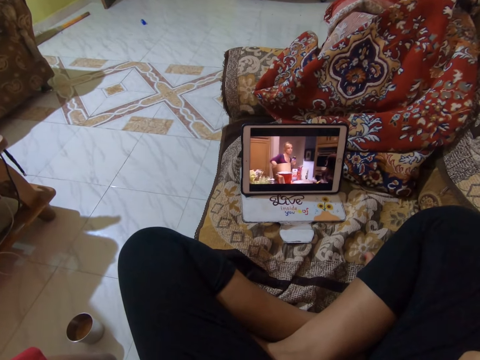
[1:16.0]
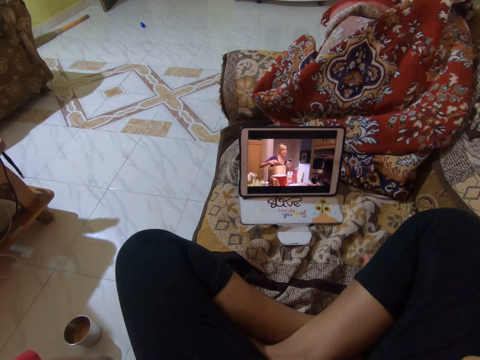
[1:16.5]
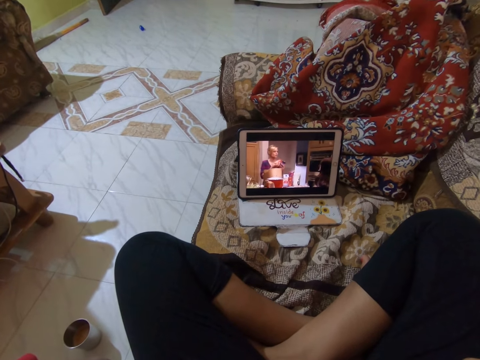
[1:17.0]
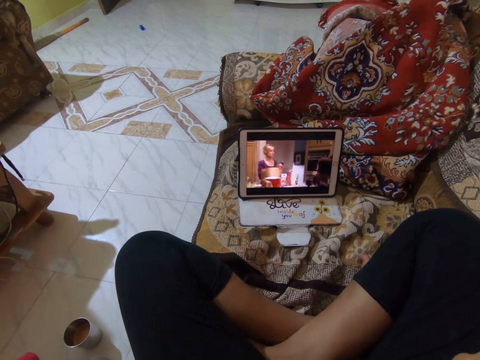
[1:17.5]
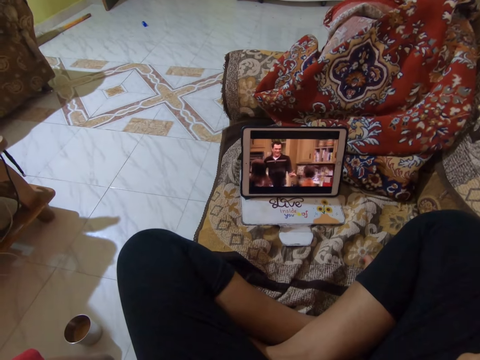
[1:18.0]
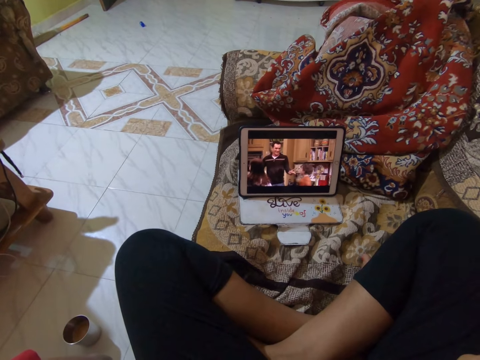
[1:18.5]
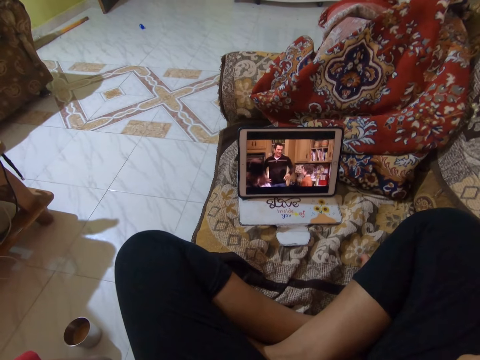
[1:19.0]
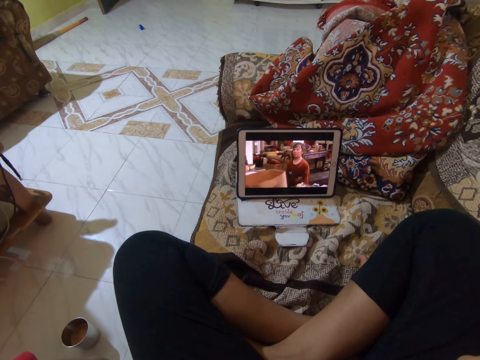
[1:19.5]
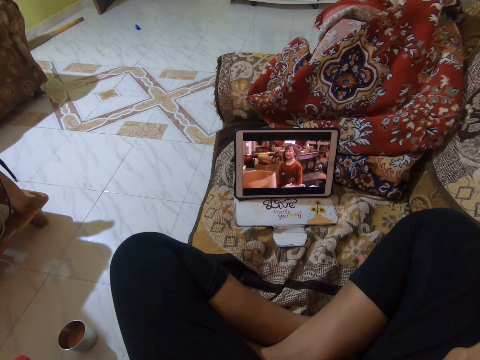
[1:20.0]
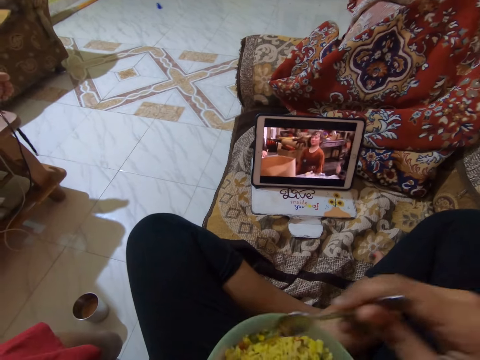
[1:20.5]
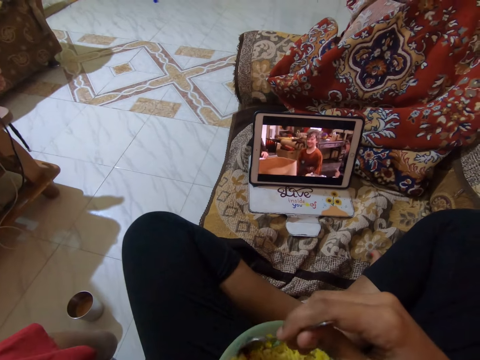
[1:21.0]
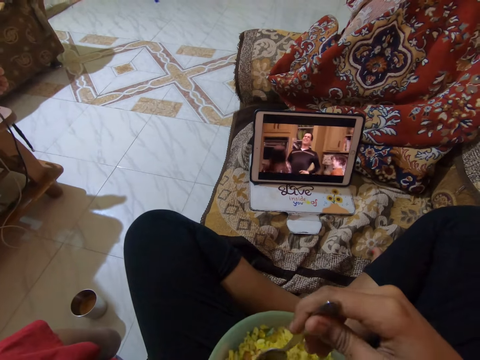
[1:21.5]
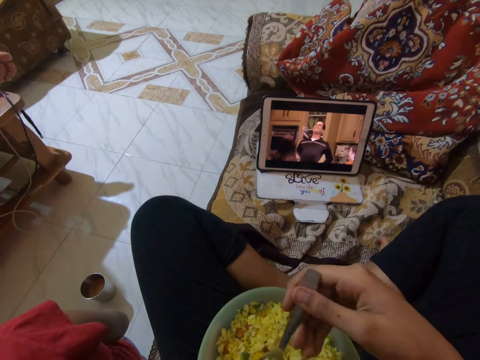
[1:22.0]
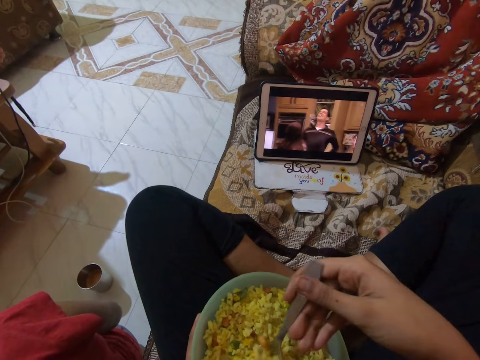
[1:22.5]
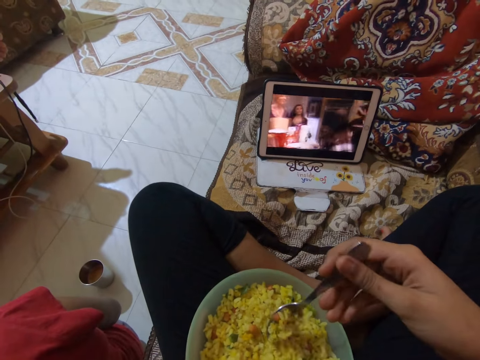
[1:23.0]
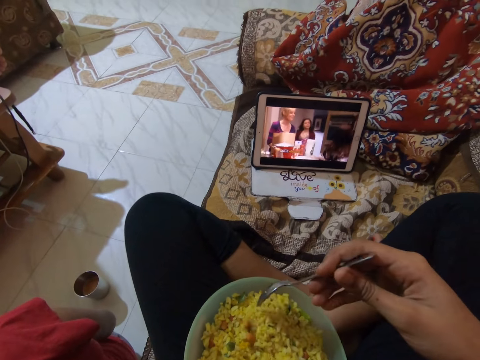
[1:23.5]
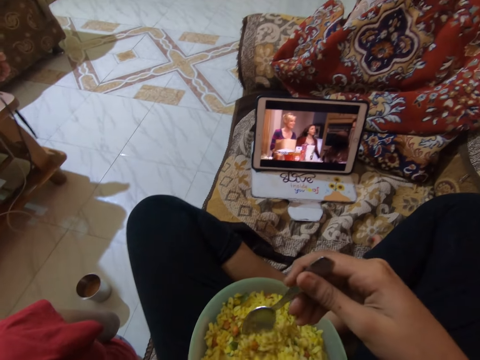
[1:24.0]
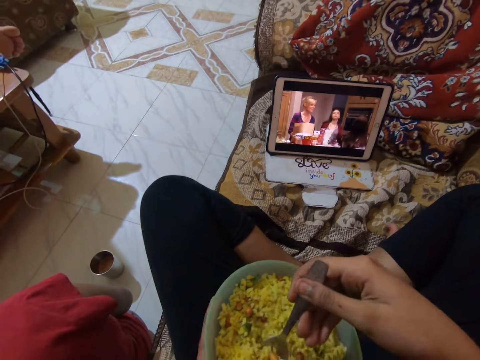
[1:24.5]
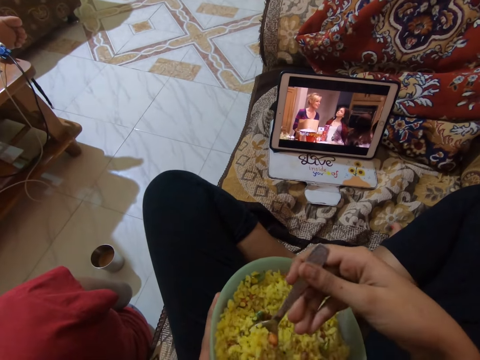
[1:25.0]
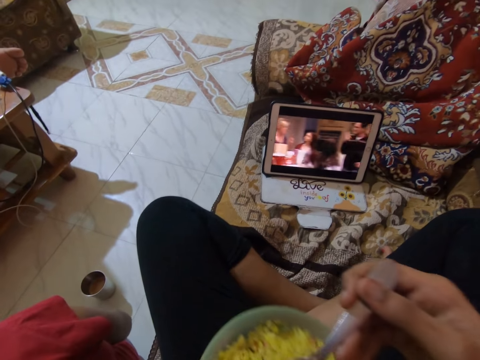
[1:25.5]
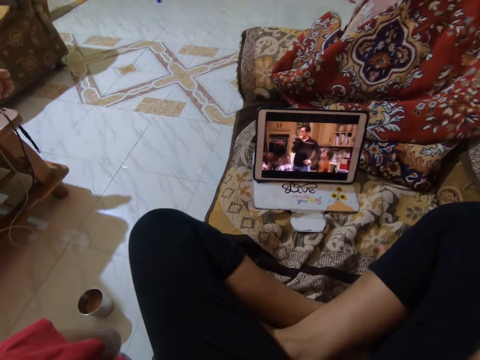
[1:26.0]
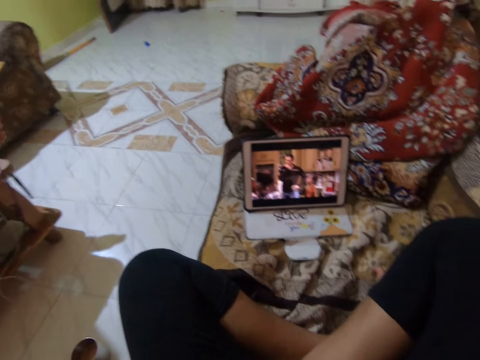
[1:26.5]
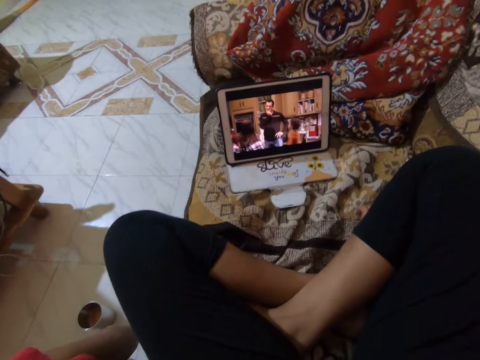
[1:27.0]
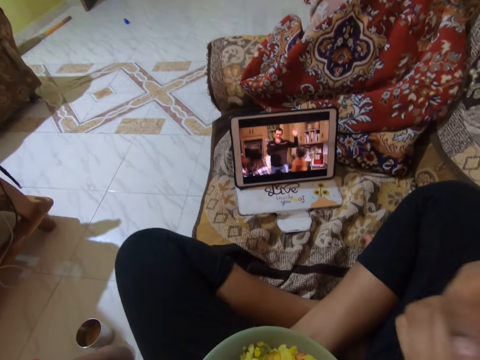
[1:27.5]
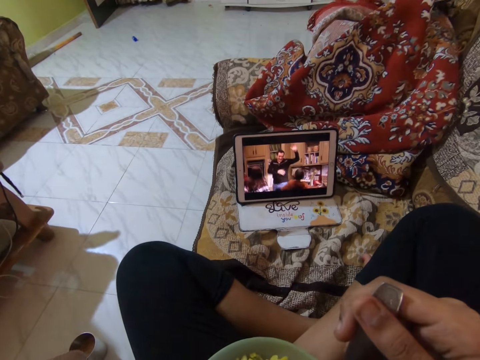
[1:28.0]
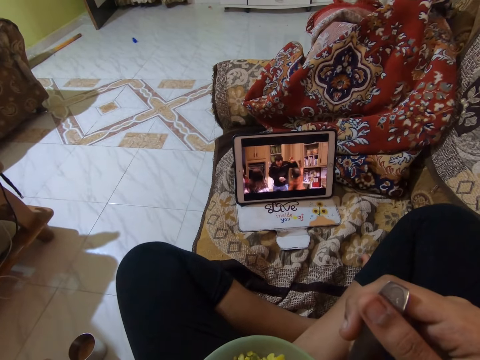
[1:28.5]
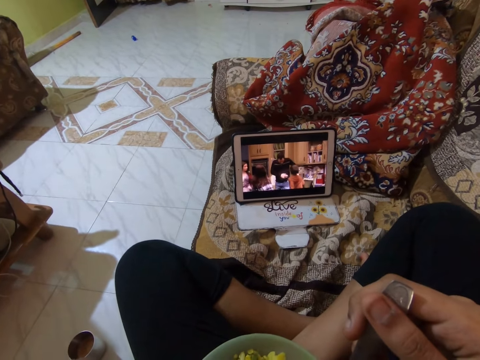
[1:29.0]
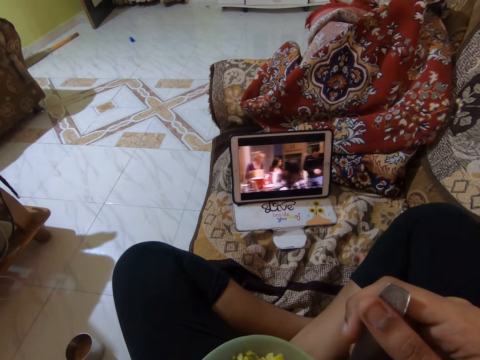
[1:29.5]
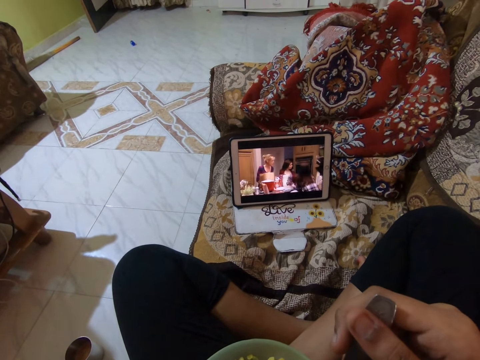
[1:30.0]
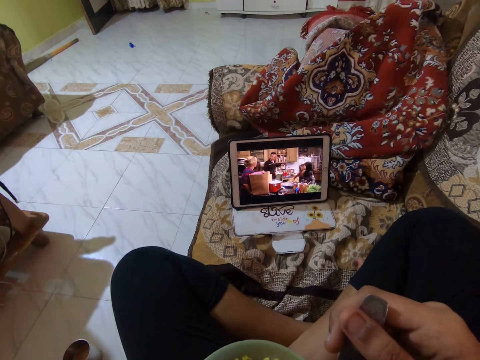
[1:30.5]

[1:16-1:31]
The camera wearer scoops food or rice from a bowl with a spoon. They eat the food from the bowl. They watch a movie on a tablet.

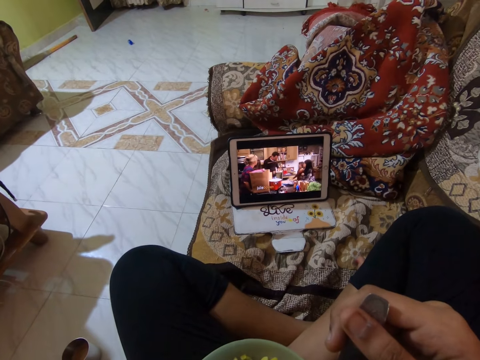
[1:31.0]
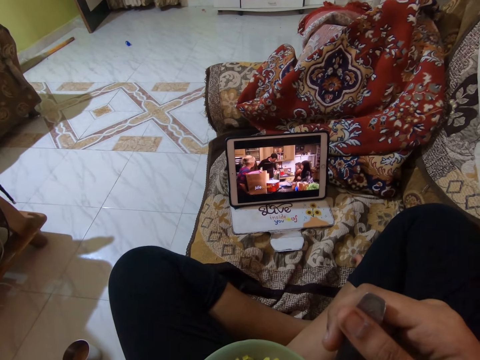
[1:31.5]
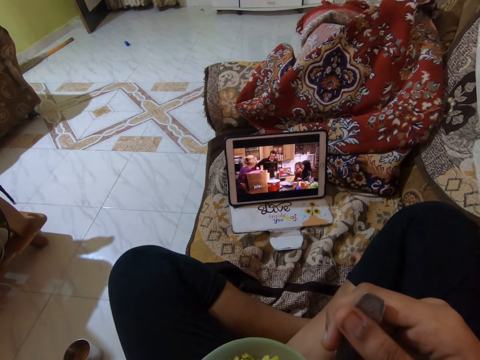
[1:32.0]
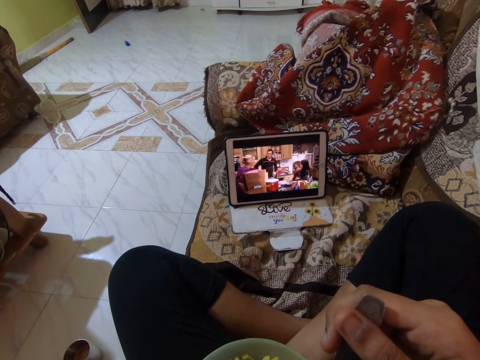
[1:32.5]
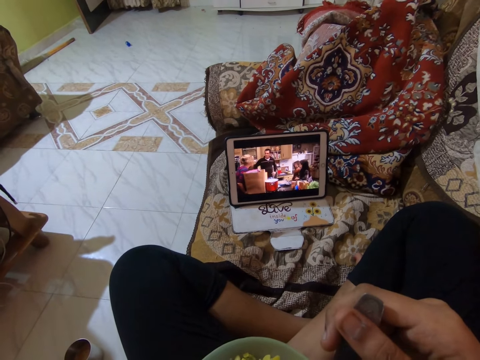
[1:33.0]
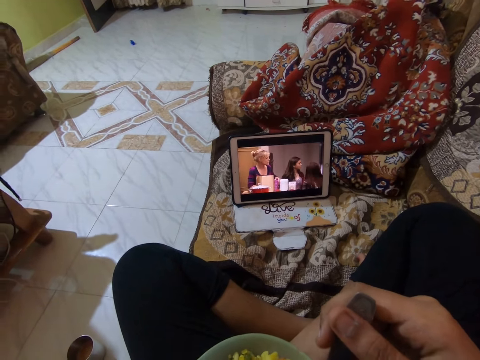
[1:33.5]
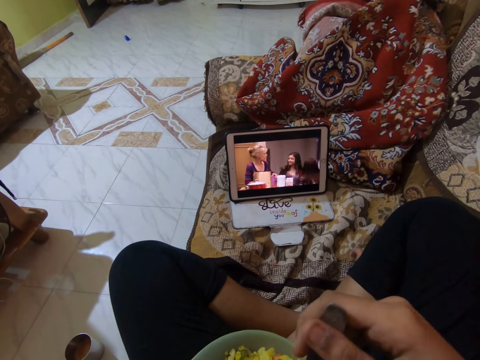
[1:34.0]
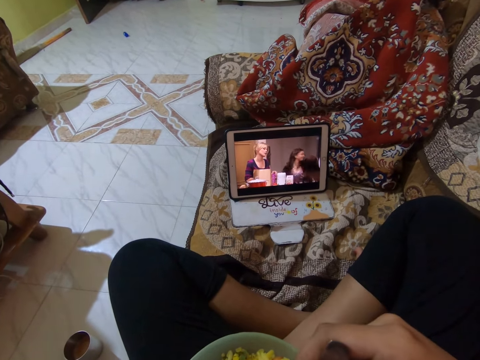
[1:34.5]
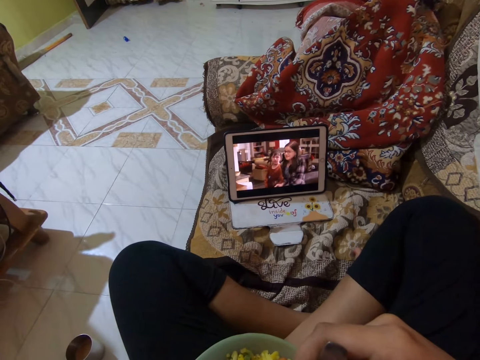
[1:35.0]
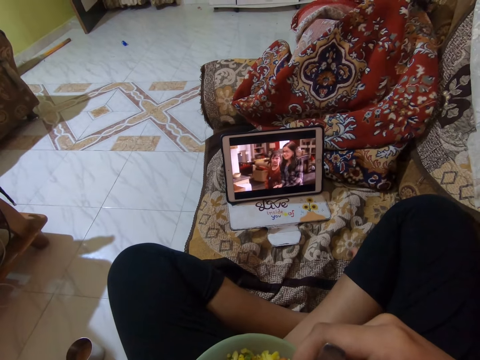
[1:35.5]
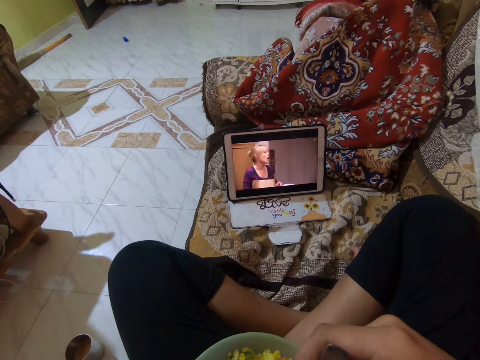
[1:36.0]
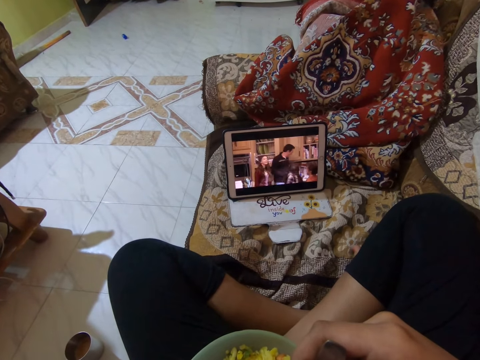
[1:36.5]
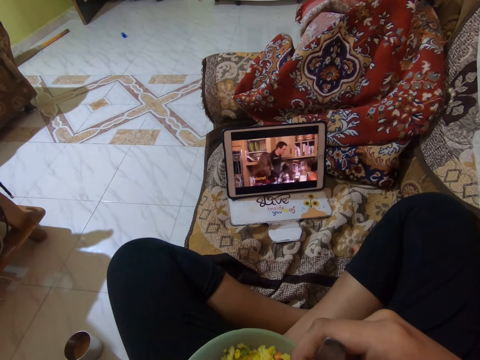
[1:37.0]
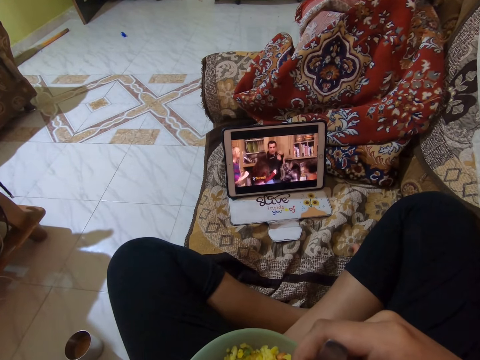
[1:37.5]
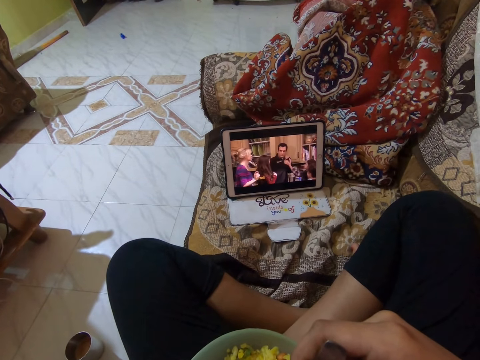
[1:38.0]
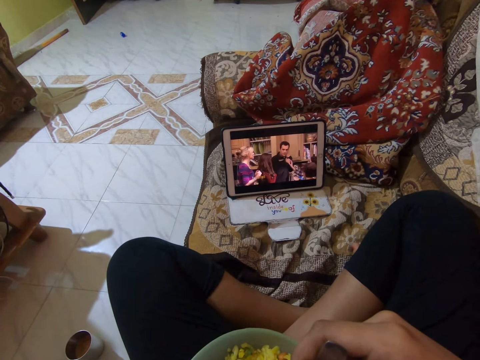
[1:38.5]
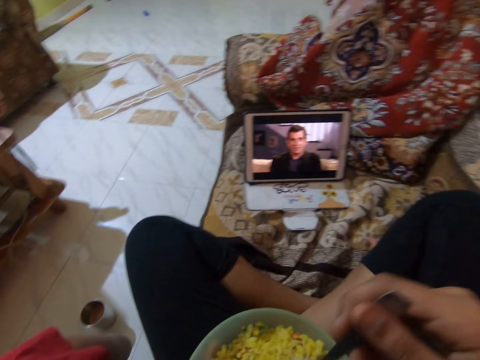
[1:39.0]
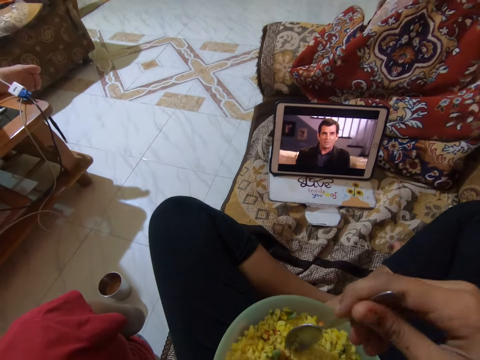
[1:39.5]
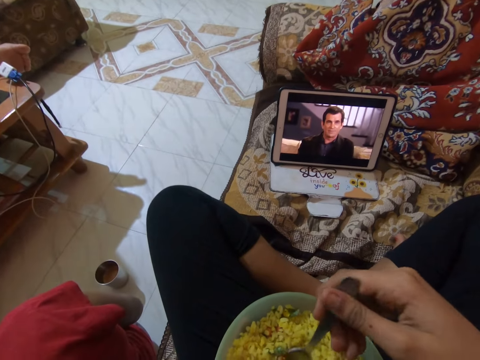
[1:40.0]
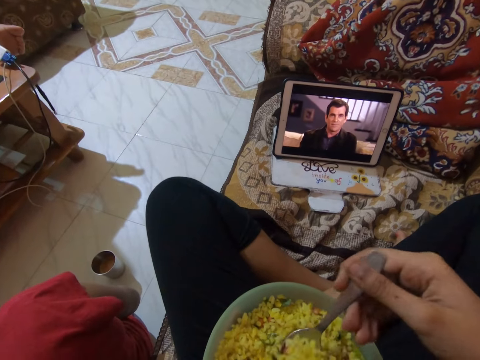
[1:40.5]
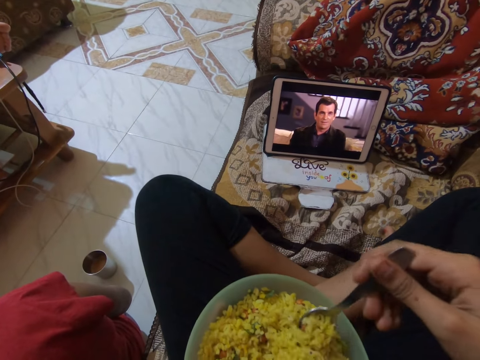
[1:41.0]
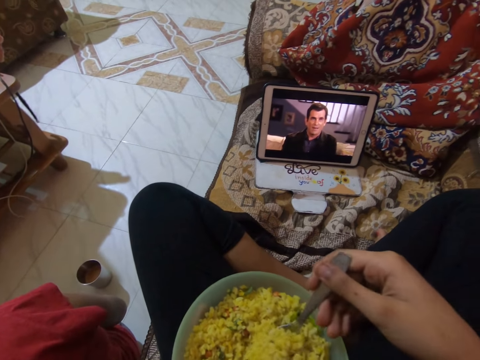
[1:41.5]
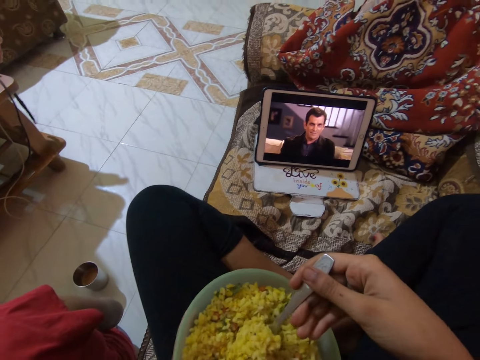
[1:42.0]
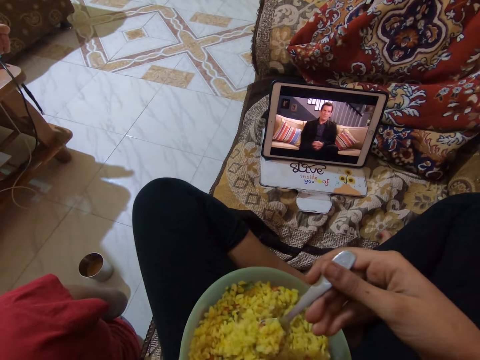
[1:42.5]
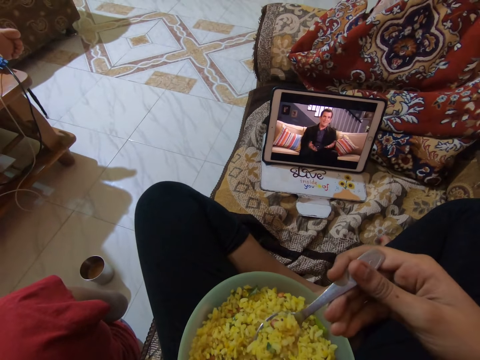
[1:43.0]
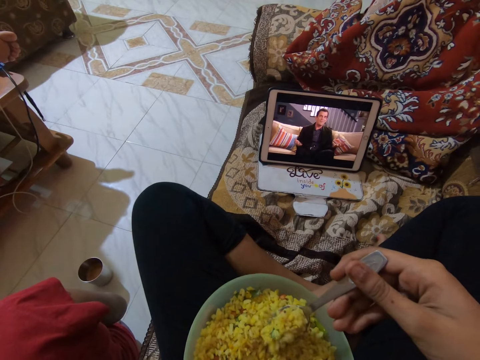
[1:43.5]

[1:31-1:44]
The camera wearer scoops food or rice from a bowl with a spoon.
